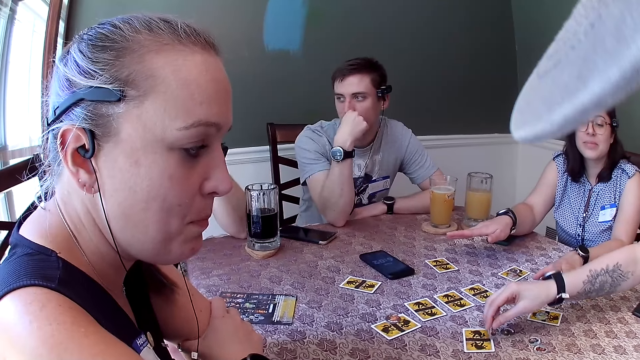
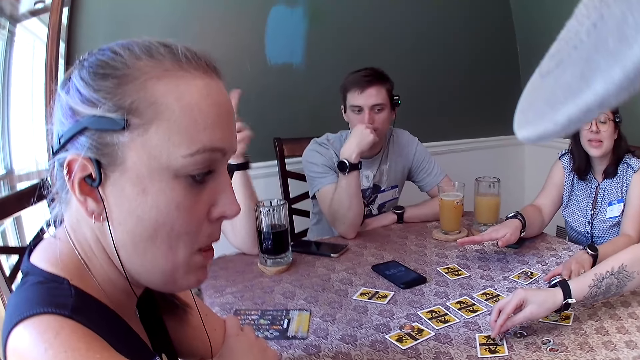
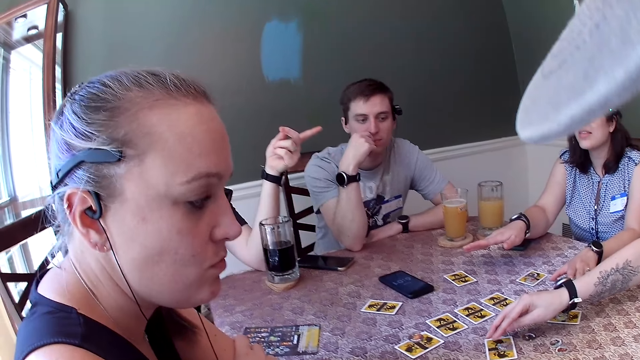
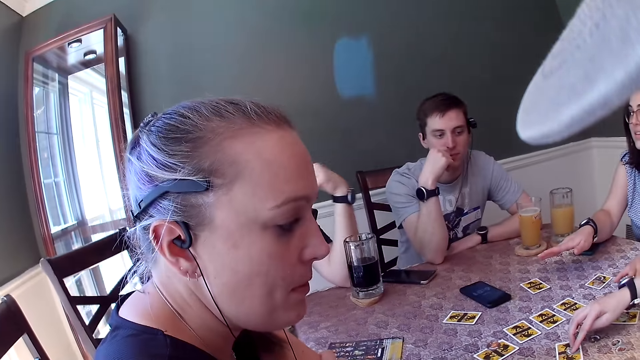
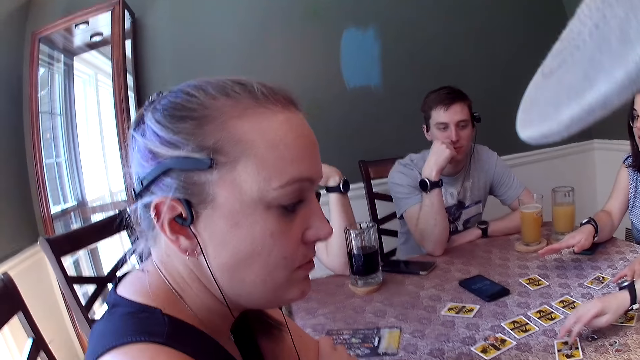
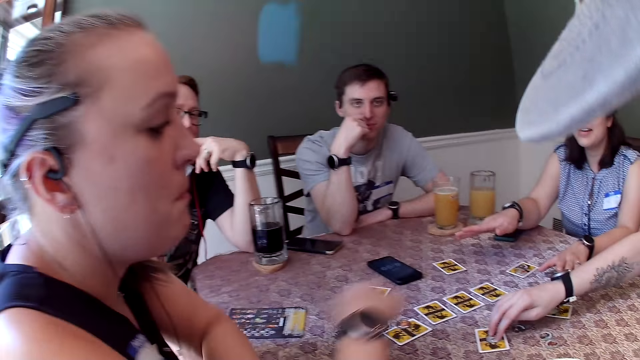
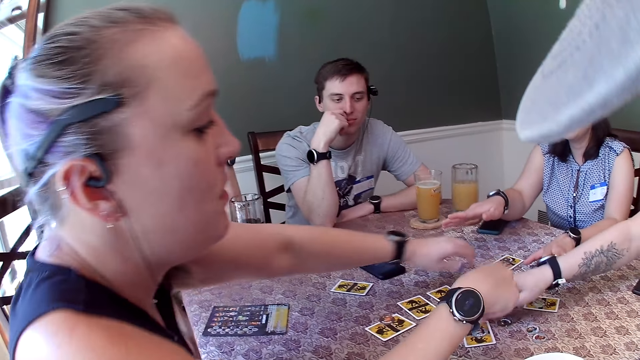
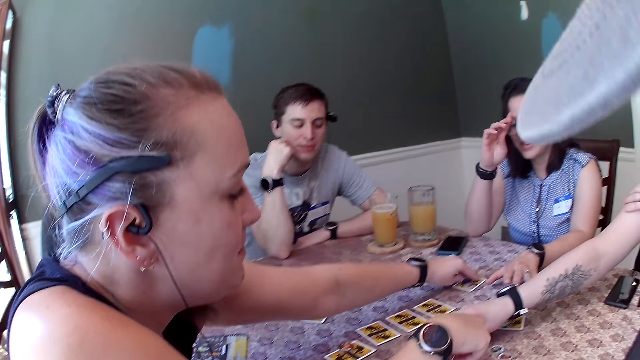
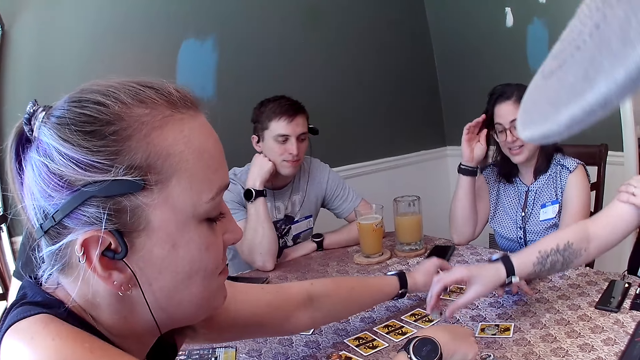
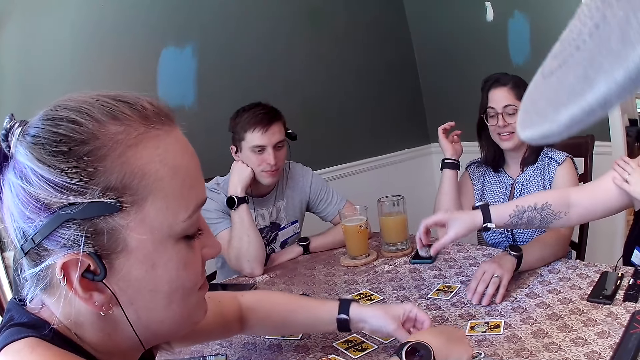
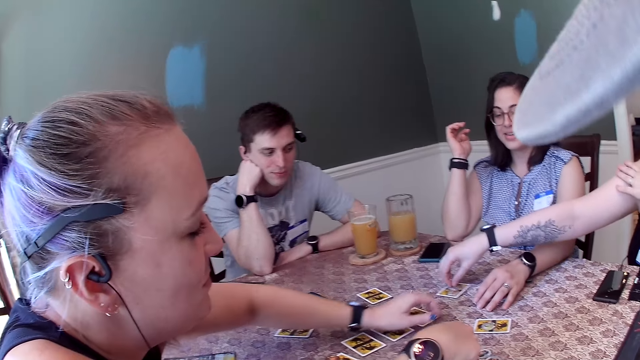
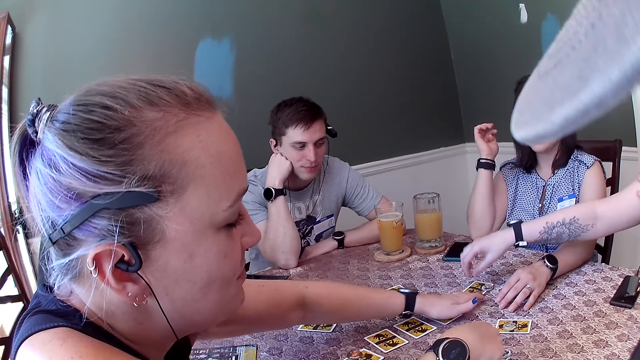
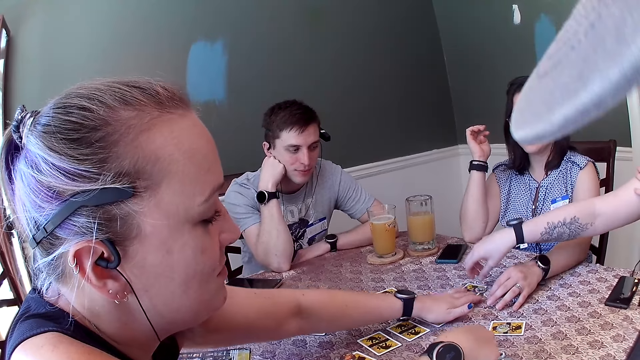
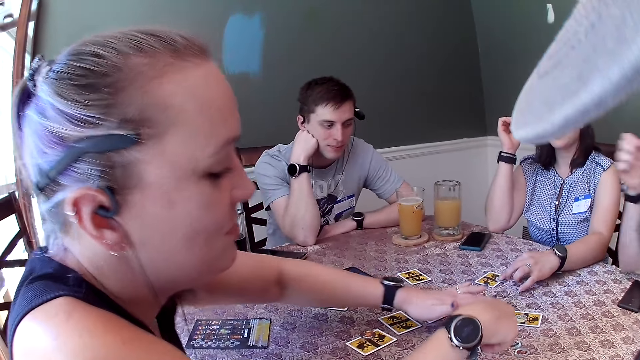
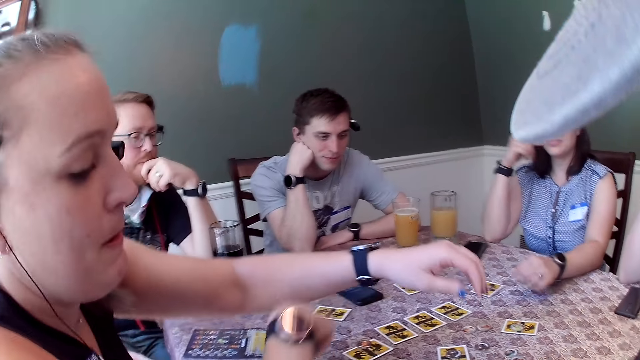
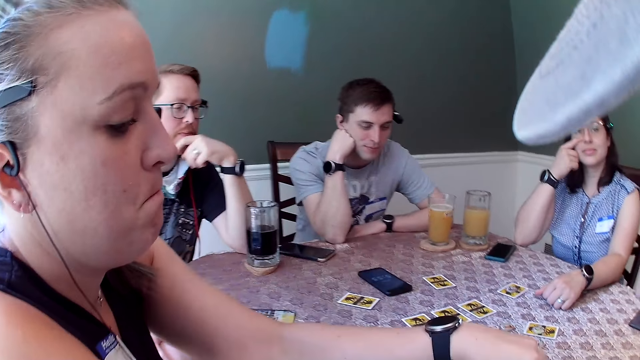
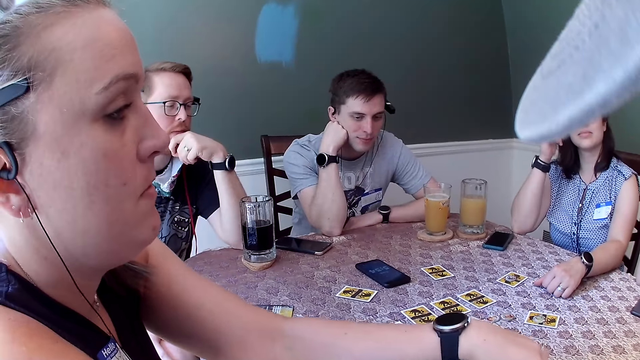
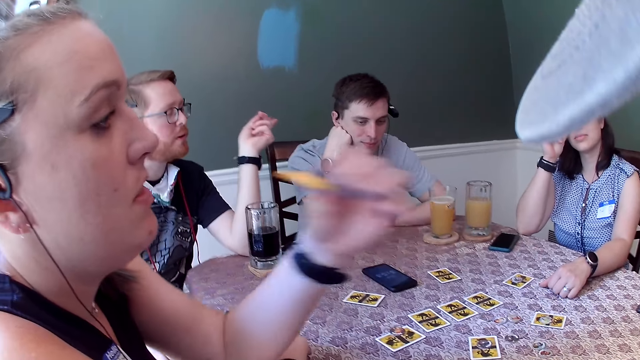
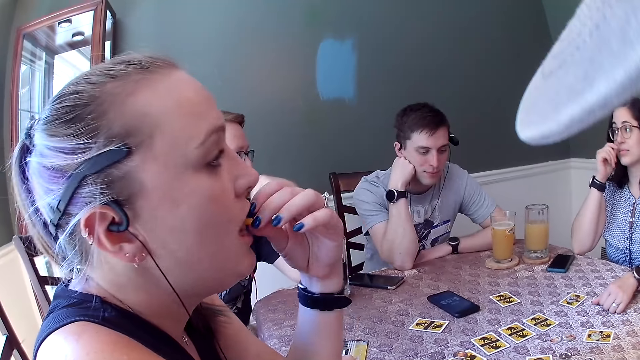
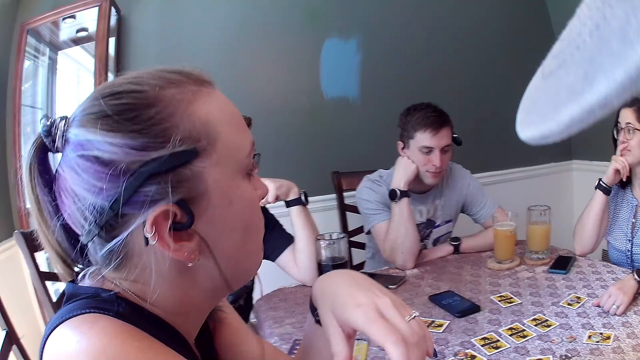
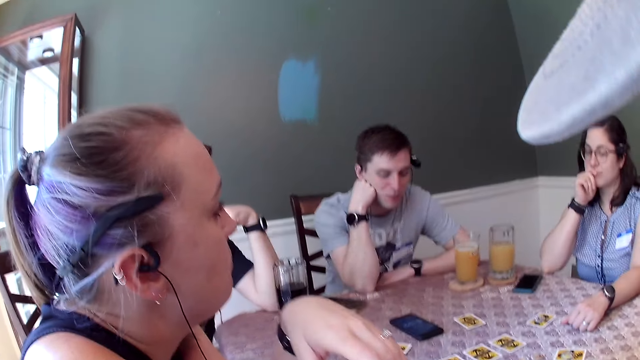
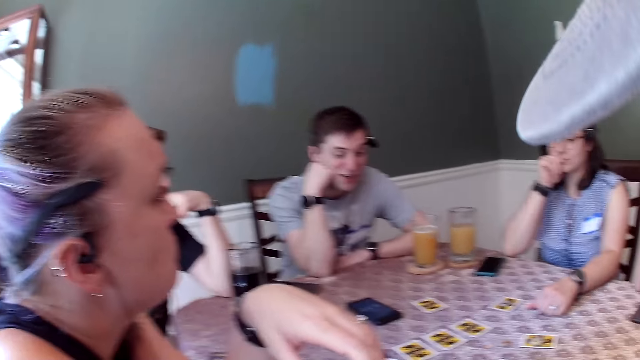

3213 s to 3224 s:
A woman picks up a chip from the table with her right hand. She drops the chip on the card with her right hand. Another woman moves the cards. The other woman picks up a chip from the table with her left hand, drops the chip on the card with her left hand, and moves a chip on the table with her right hand. A third woman touches a chip on the table with her left hand. The second woman eats a cheese puff.

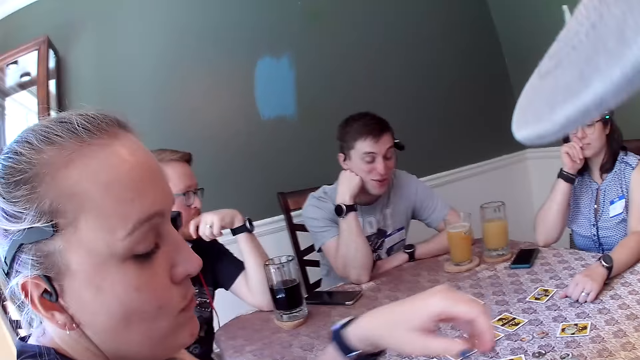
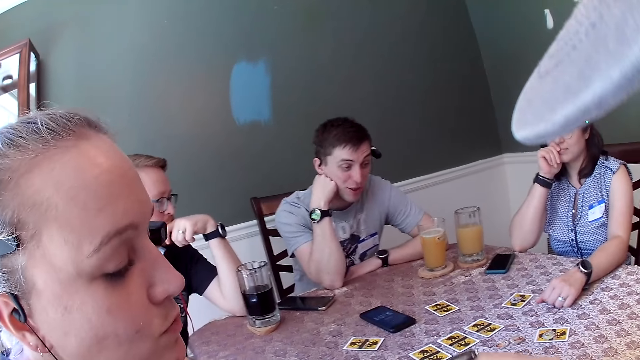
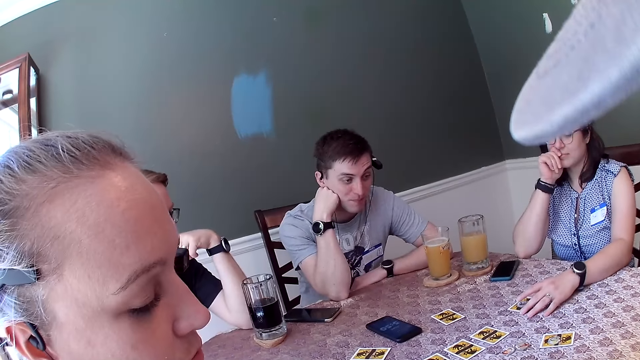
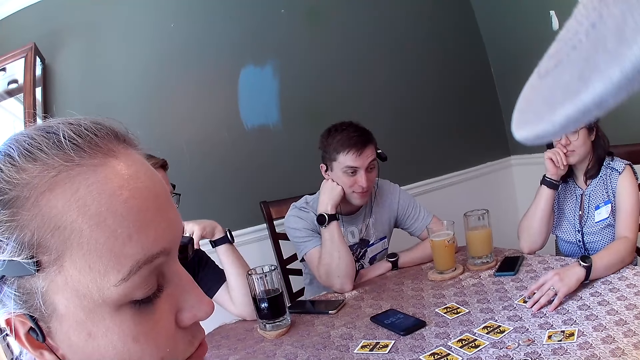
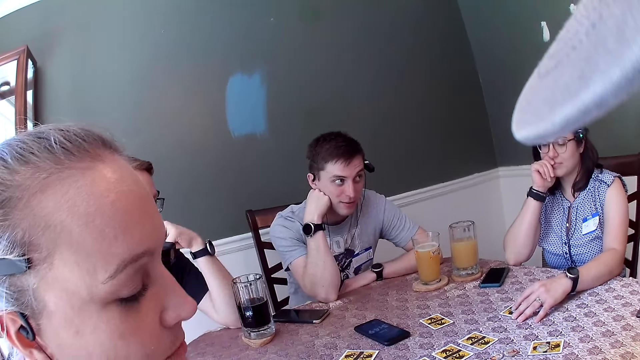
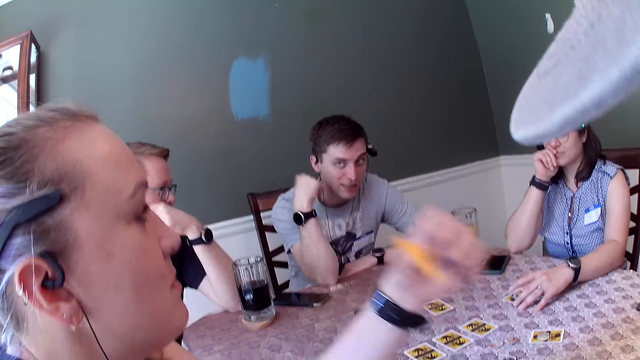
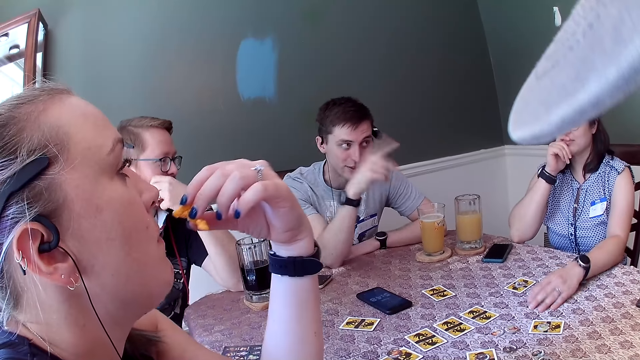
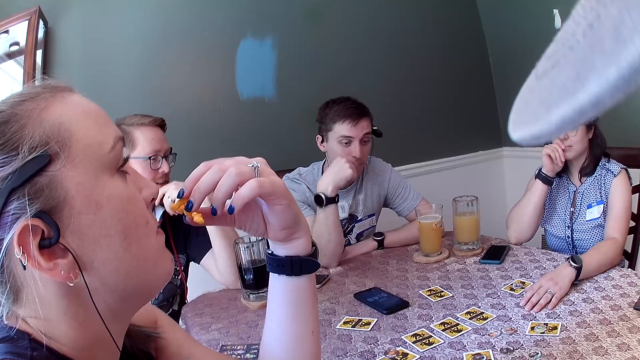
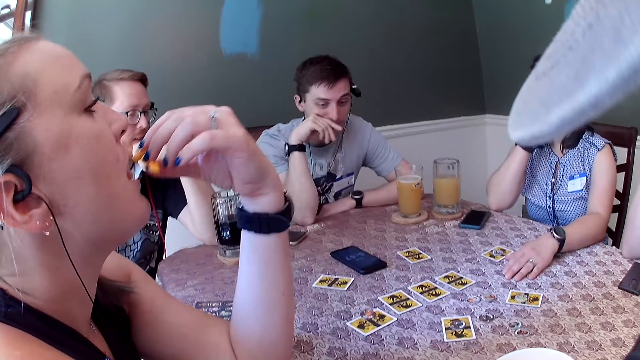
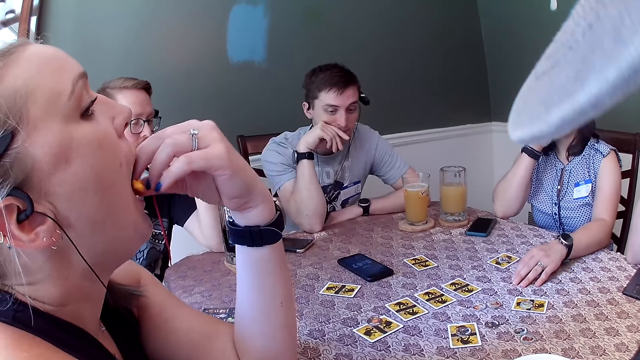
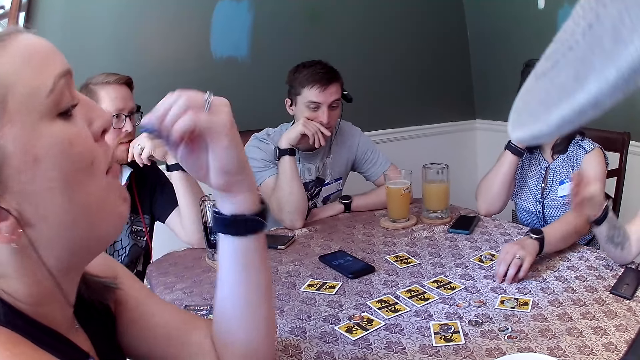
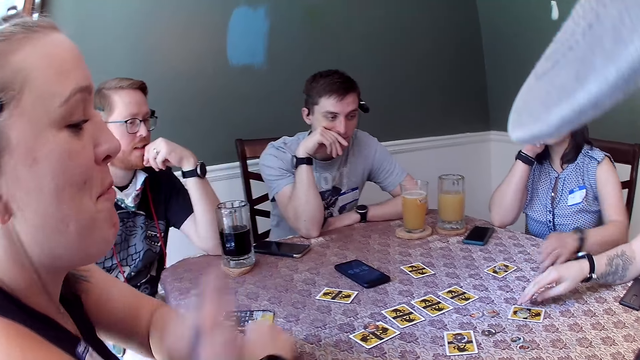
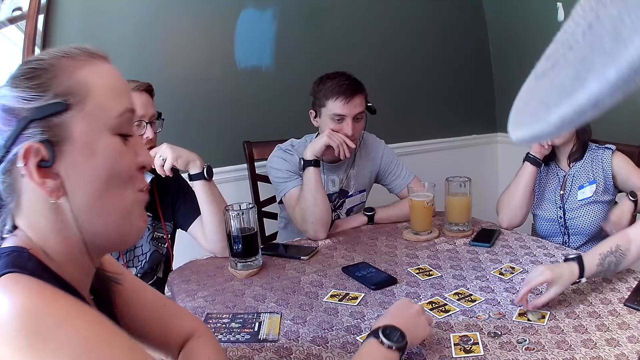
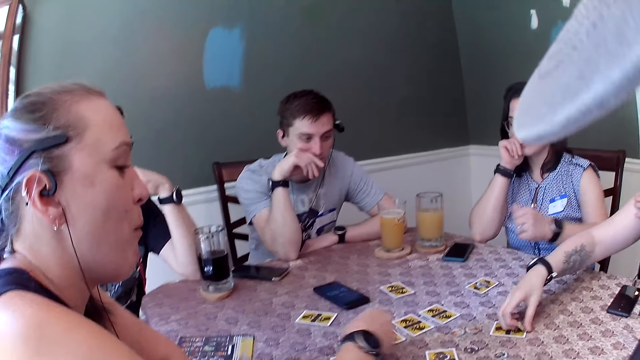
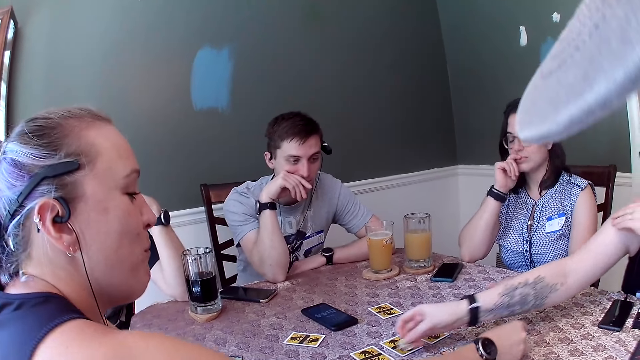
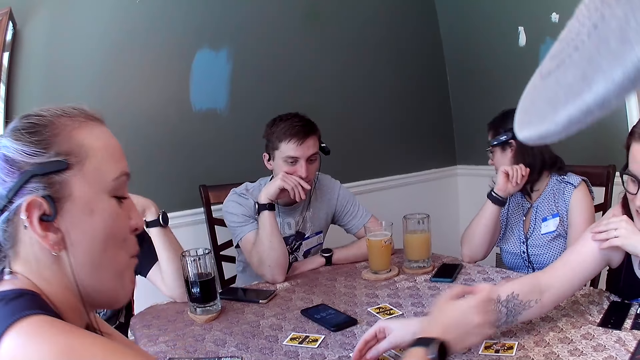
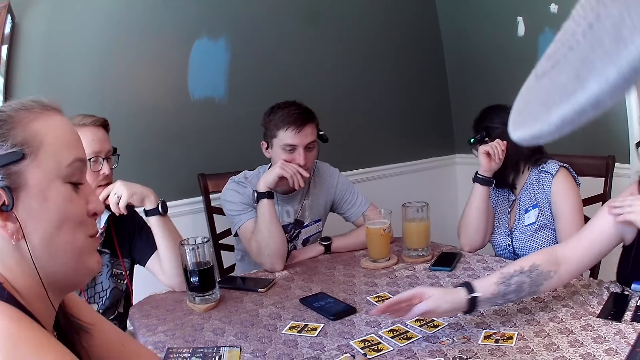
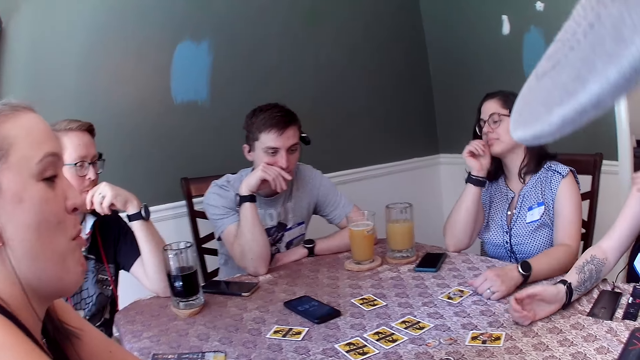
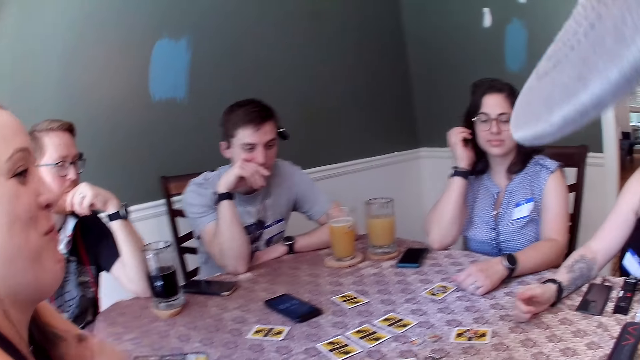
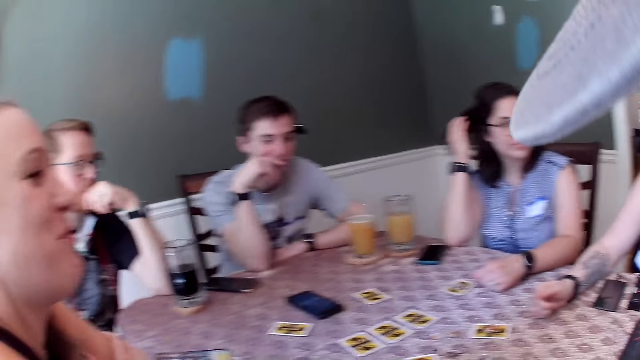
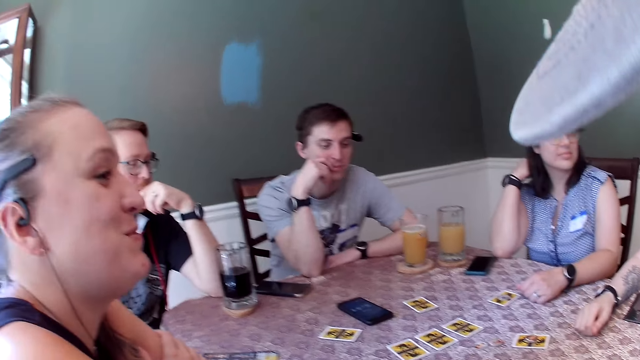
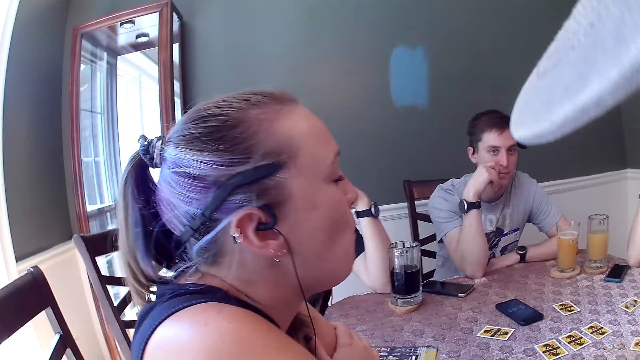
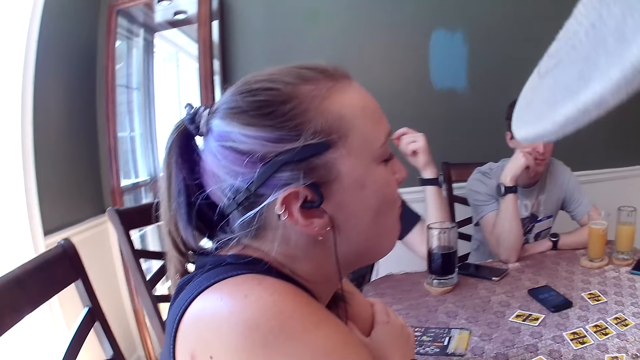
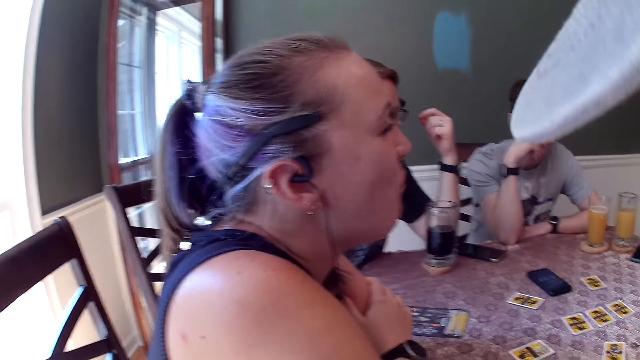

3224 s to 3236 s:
A woman touches the chip and the card on the table with her left hand. Another woman eats cheese puffs. A third woman picks up a chip from the card with her right hand and drops the chip on the card with her right hand. The second woman touches the card on the table with her right hand.
